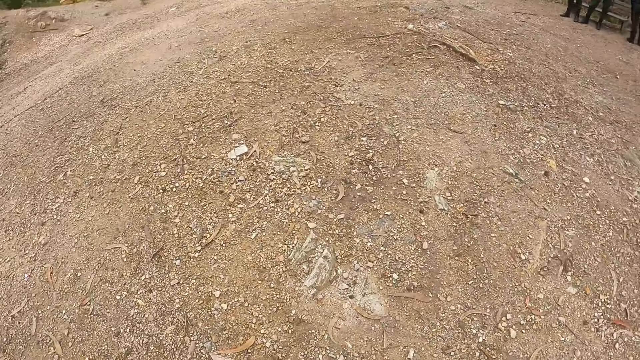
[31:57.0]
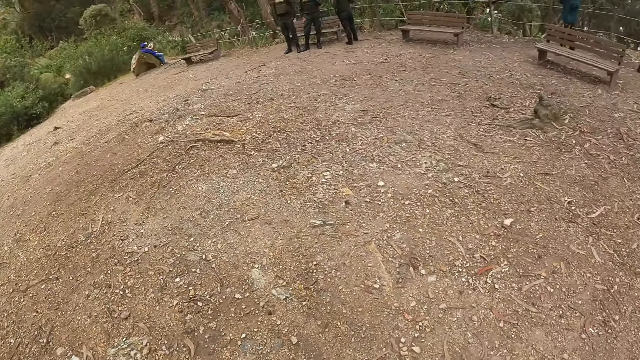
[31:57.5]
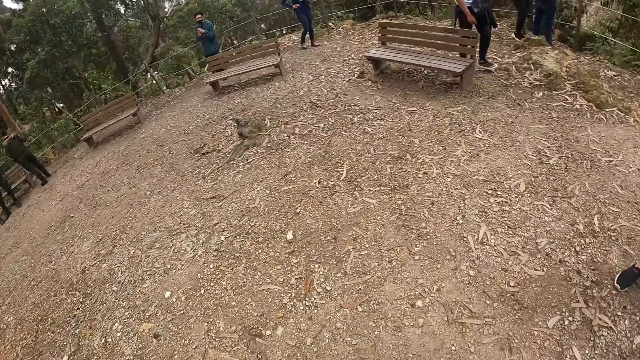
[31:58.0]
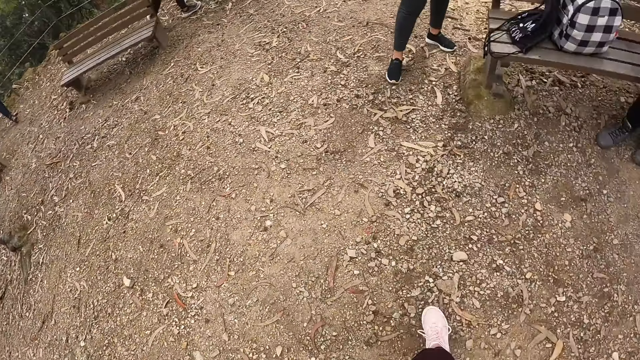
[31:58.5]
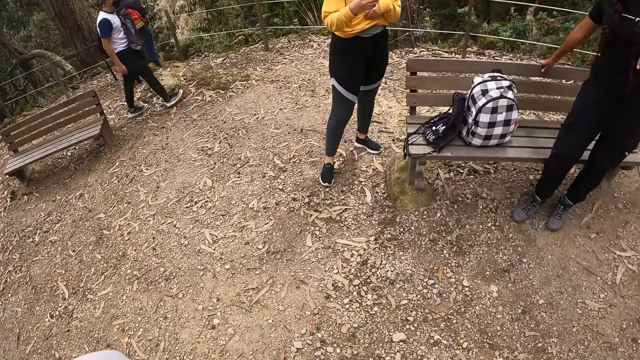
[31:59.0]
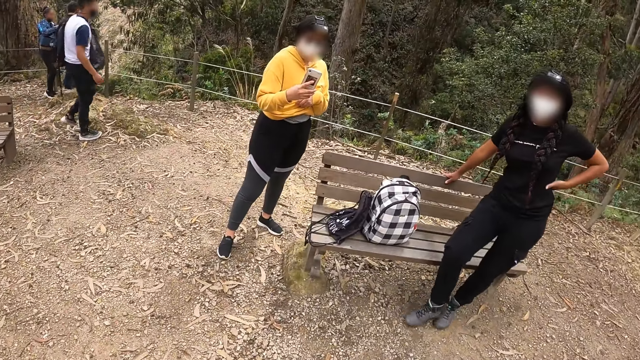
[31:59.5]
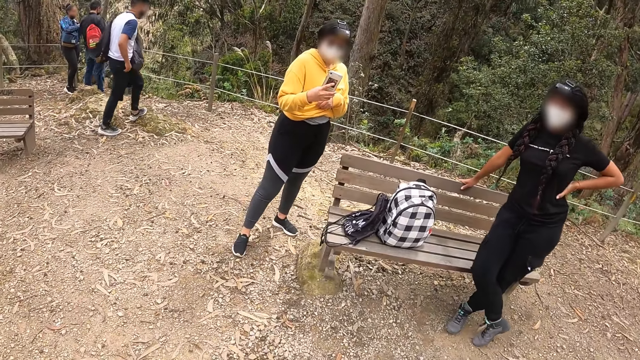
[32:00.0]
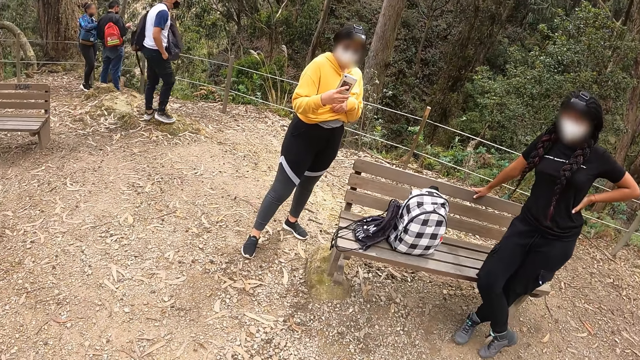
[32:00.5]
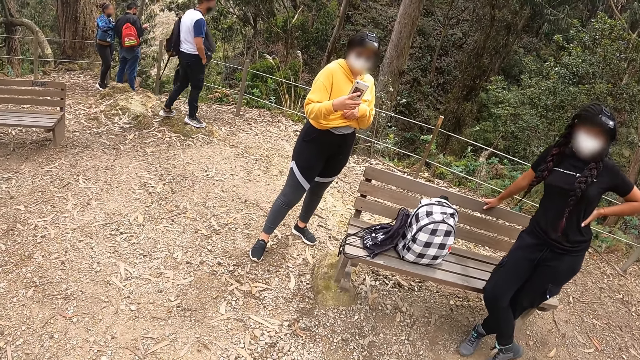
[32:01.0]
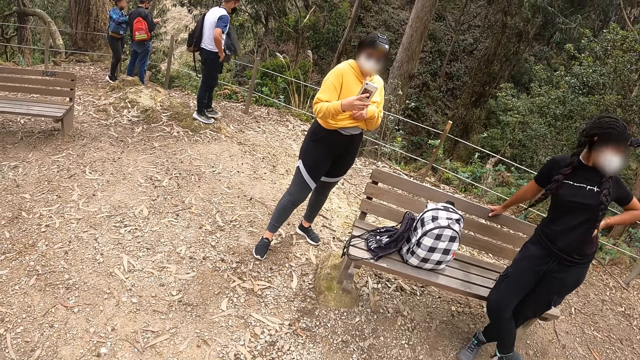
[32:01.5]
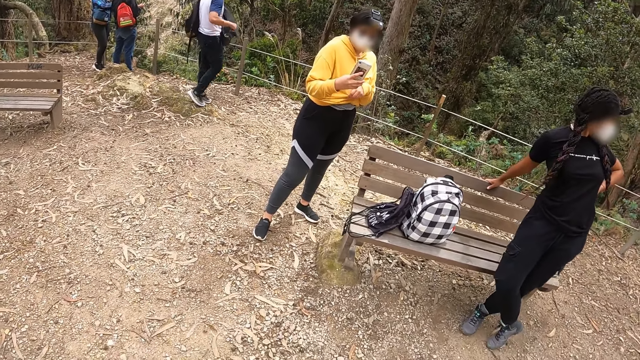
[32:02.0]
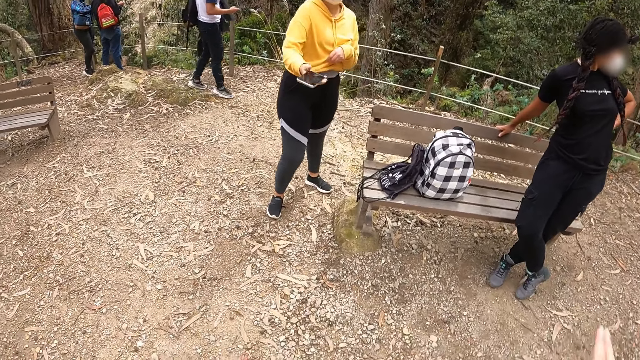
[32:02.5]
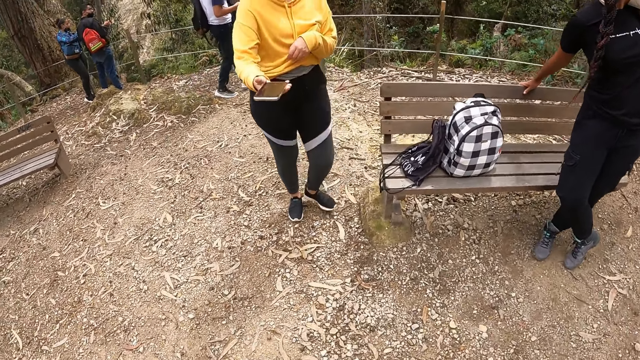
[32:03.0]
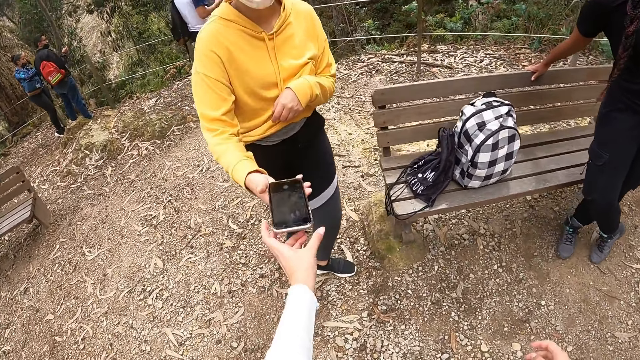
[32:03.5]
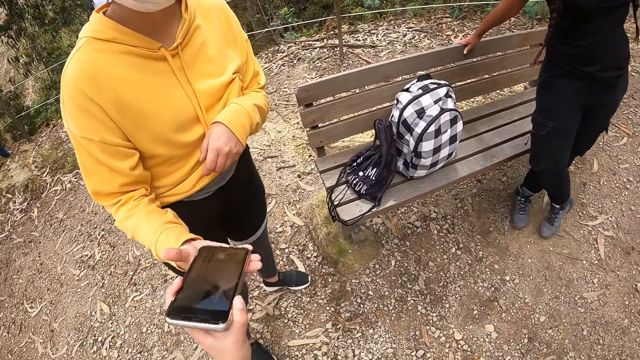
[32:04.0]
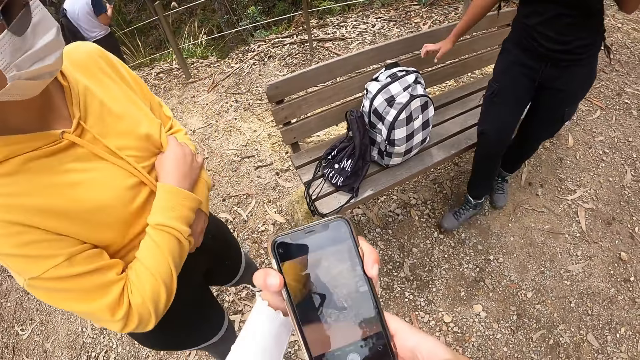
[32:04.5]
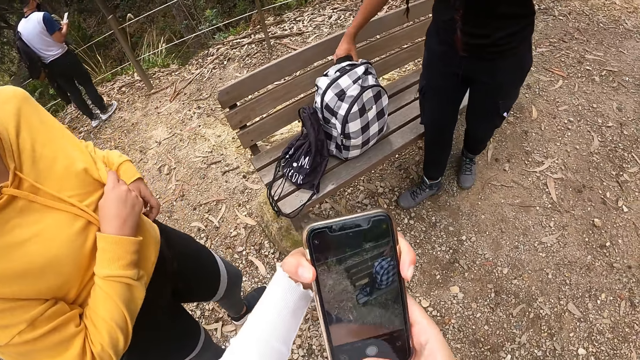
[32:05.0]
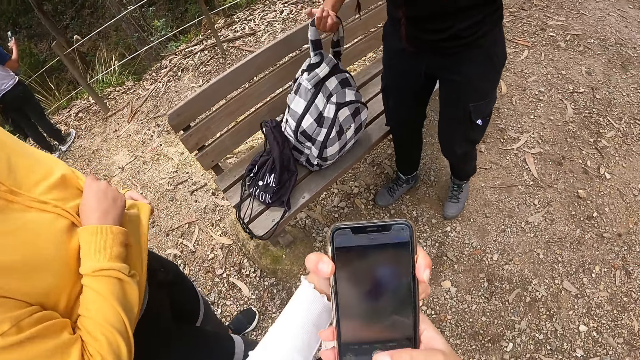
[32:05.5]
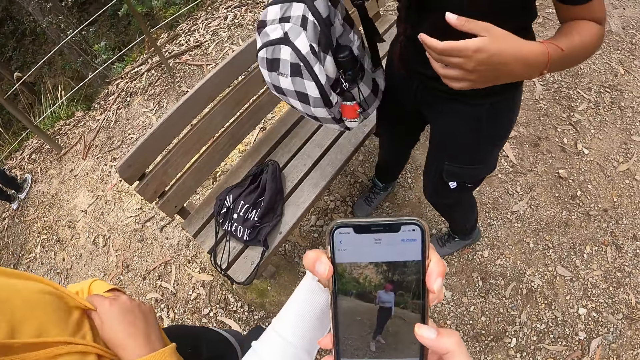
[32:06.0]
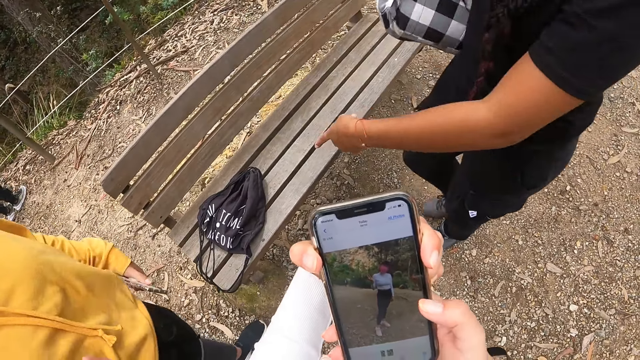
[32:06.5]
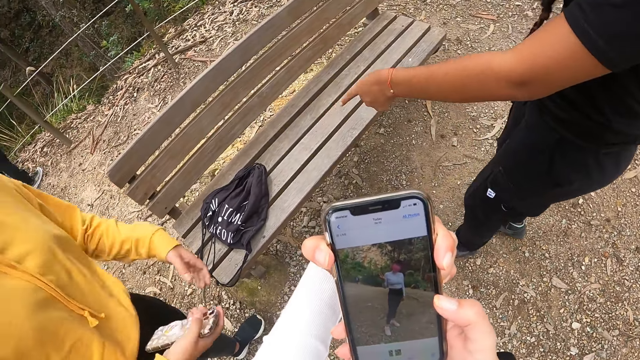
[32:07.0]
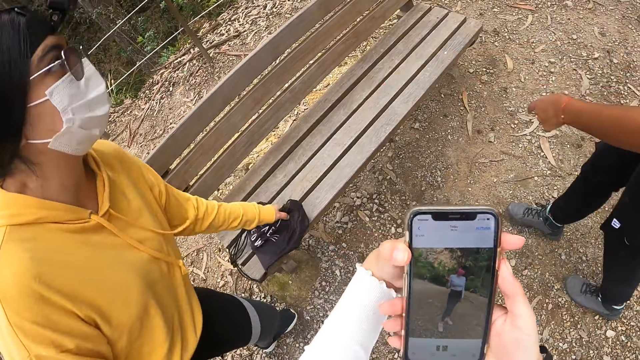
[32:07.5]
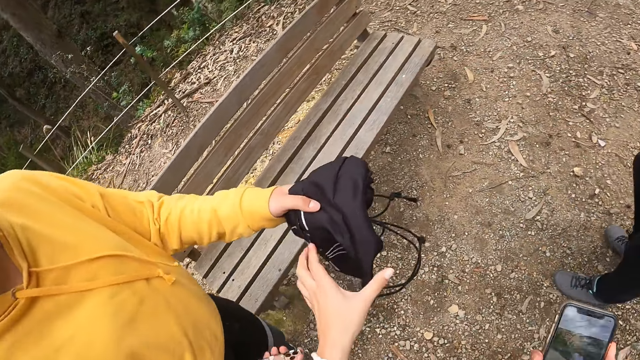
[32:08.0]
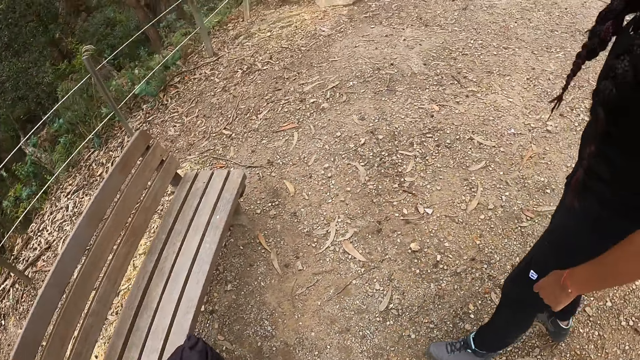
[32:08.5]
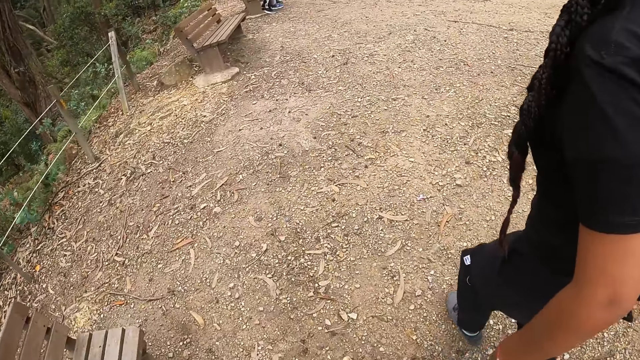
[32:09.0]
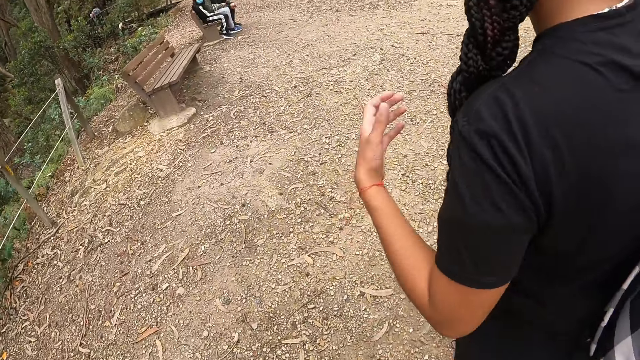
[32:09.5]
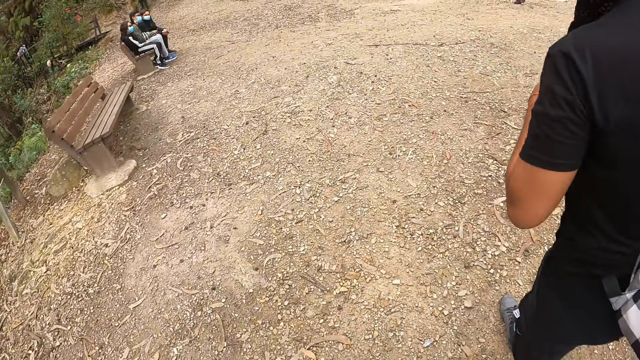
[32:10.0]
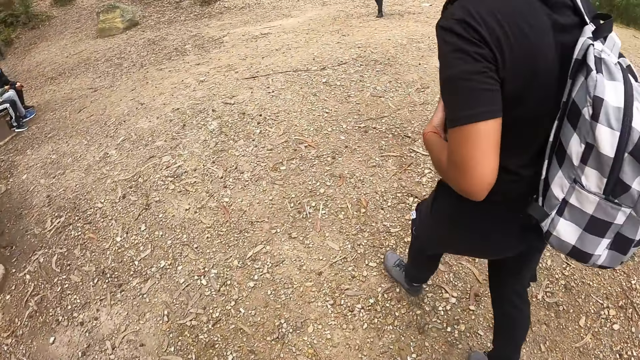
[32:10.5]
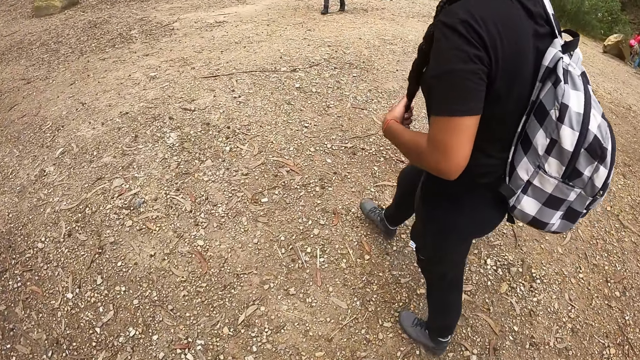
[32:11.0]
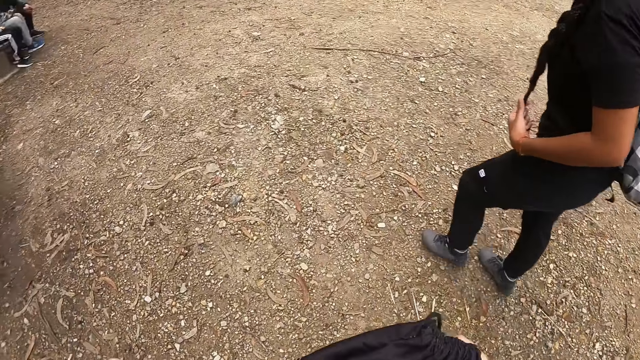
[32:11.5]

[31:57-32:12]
The camera wearer walks around the place. A woman takes a picture of the camera wearer with the phone in her right hand. The camera wearer looks around the place. The woman hands the phone to the camera wearer with her right hand. The camera wearer walks around the place. Another woman lifts the bag from the bench with her right hand and points towards the bench with her left hand. The camera wearer picks the phone from the first woman. They look at the phone. The first woman lifts the bag from the bench with her left hand and hands the bag to the camera wearer with her left hand. The camera wearer picks the bag. They walk across a hill with the first woman and the other woman.

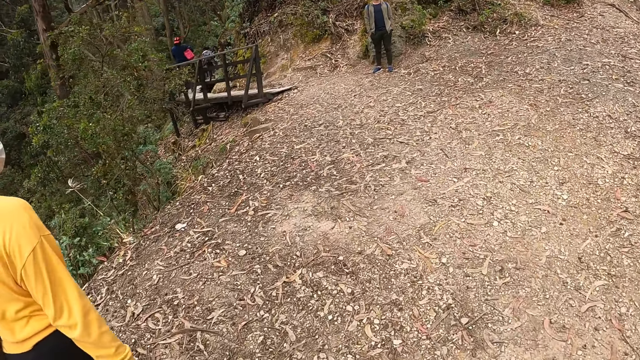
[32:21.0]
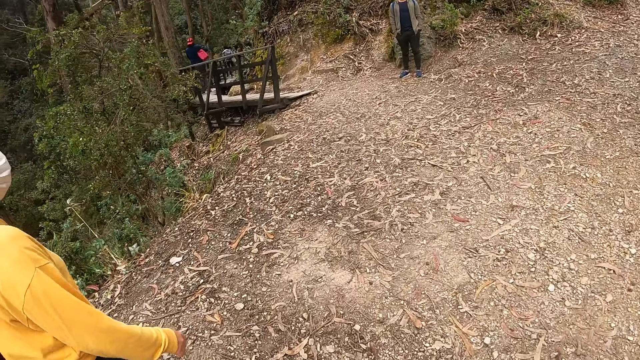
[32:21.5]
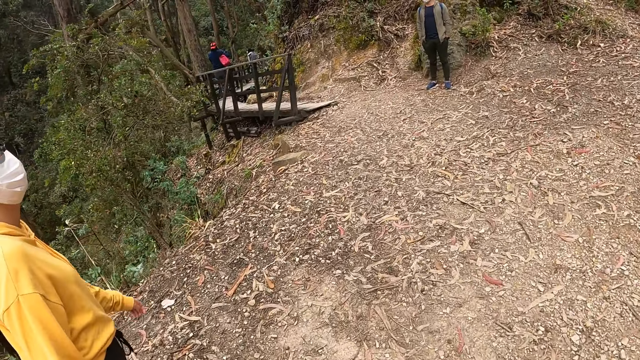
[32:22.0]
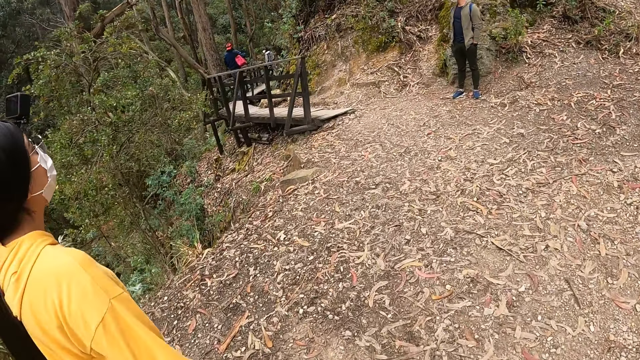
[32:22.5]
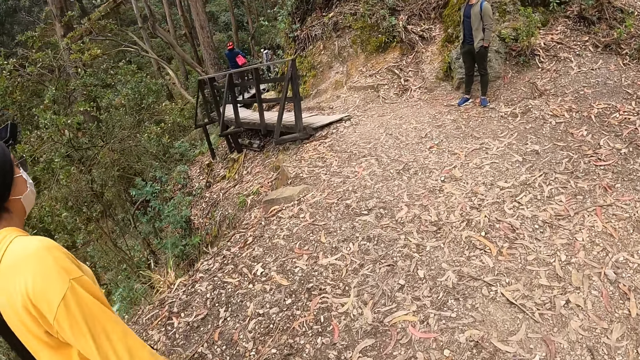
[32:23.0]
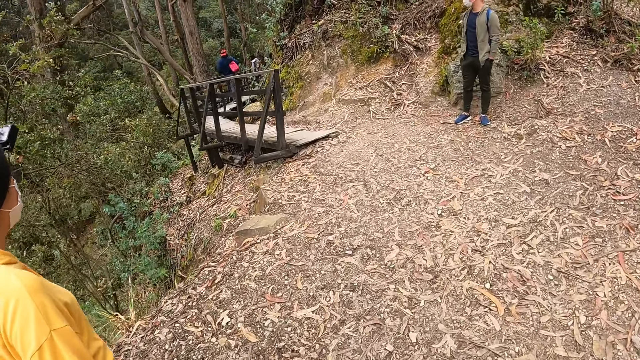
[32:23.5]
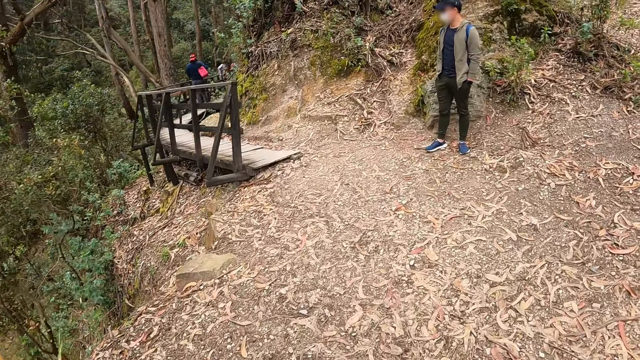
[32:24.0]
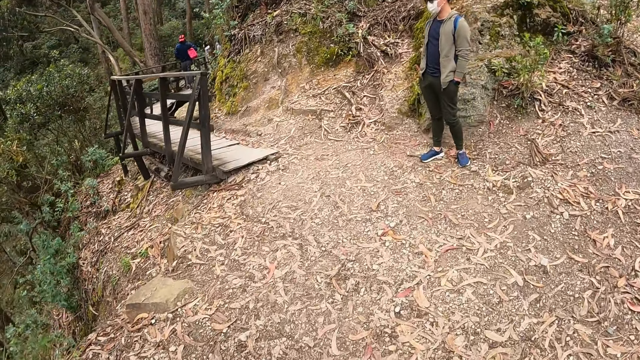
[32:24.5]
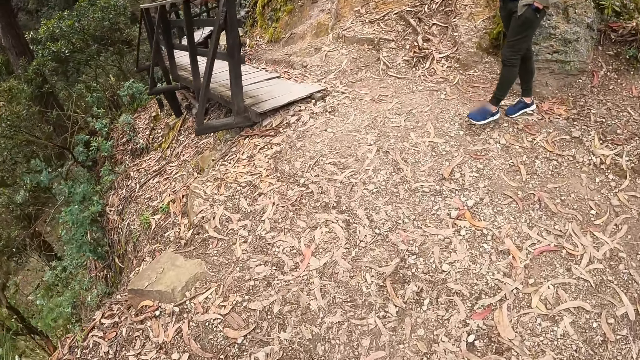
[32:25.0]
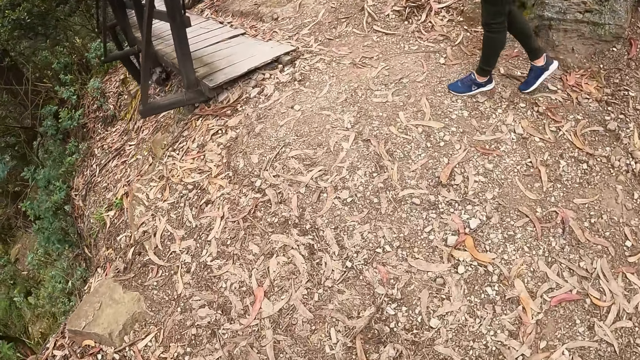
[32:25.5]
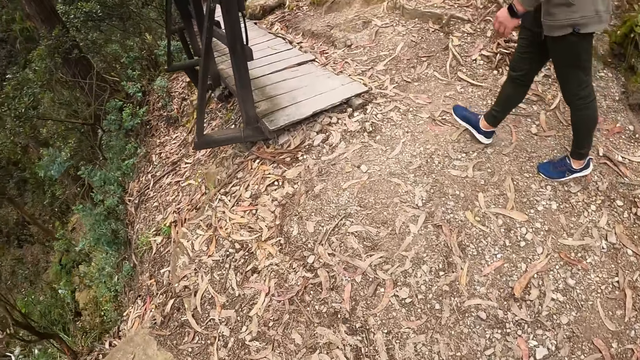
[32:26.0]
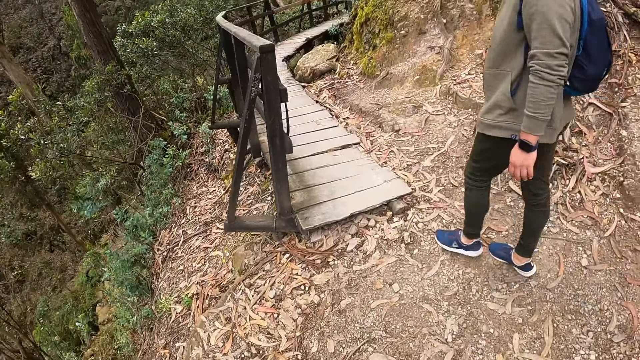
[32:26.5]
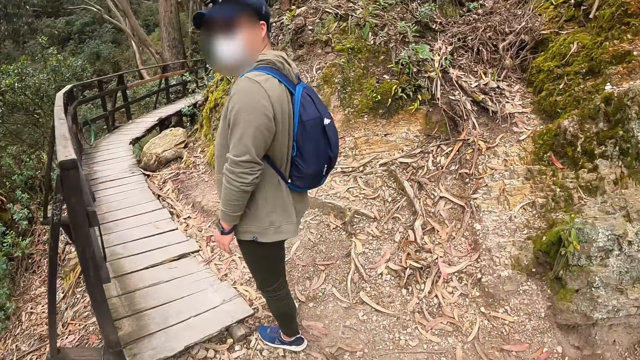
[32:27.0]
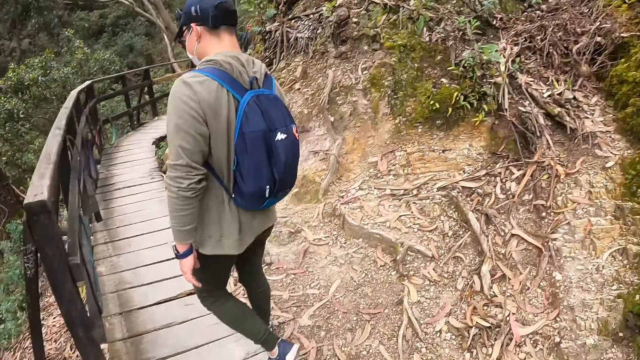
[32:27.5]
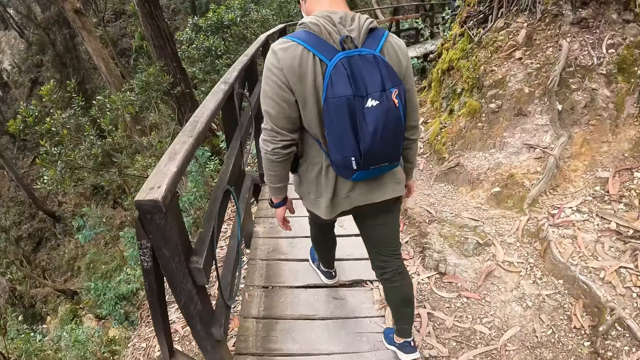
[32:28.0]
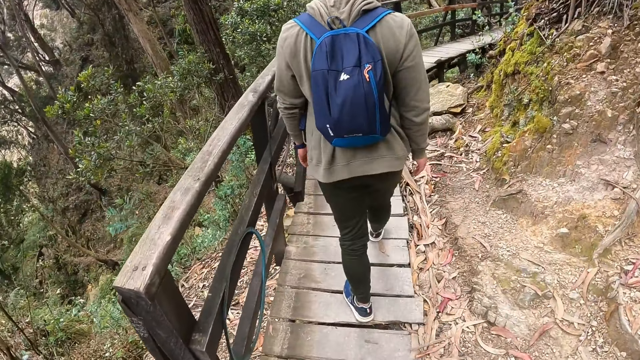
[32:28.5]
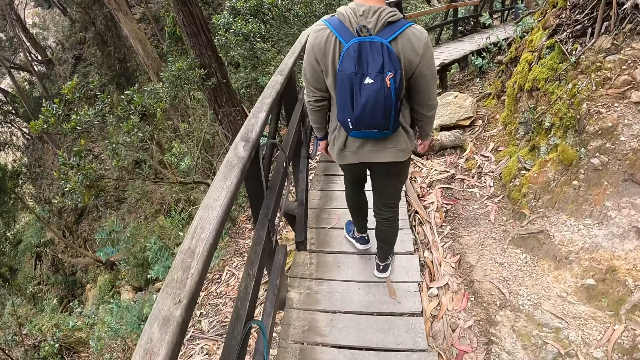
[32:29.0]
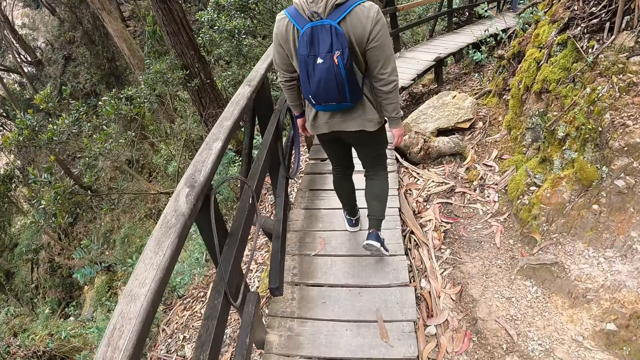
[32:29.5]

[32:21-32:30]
A man walks across a walkway.
